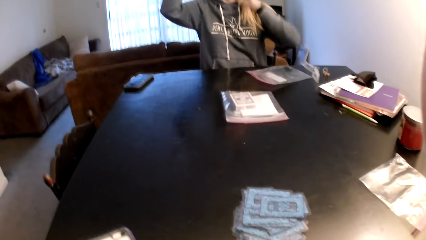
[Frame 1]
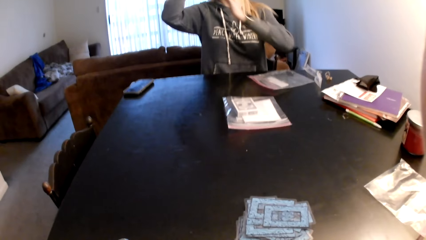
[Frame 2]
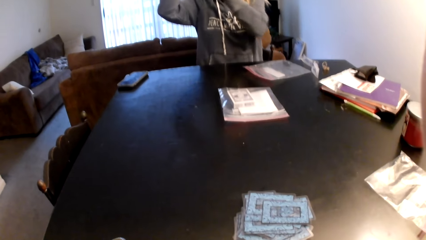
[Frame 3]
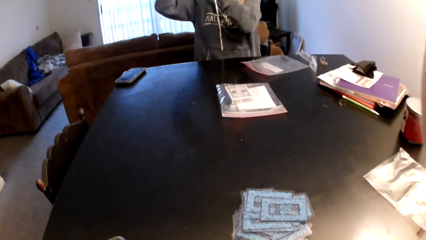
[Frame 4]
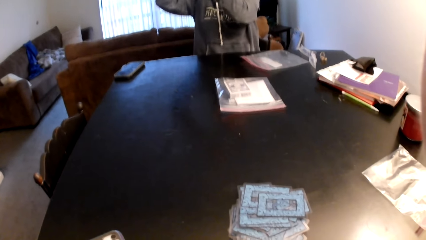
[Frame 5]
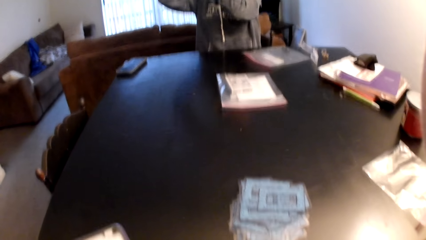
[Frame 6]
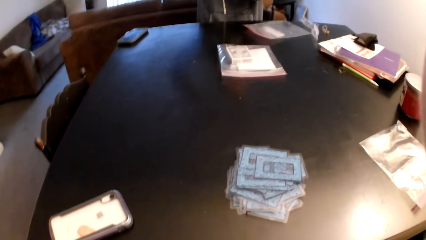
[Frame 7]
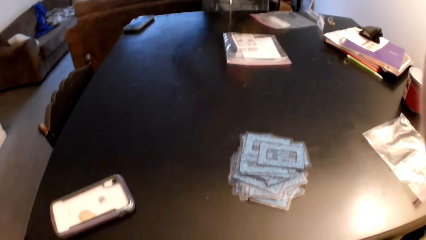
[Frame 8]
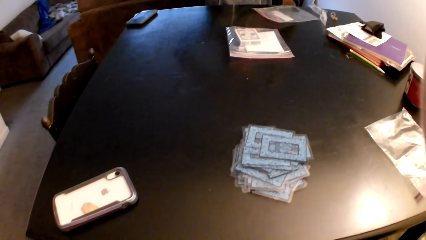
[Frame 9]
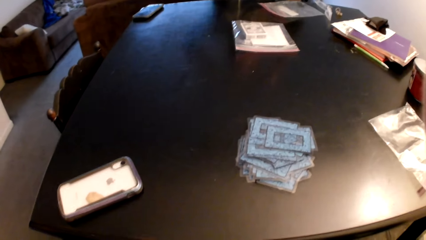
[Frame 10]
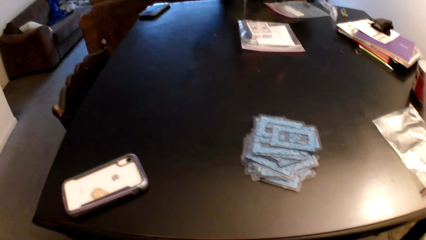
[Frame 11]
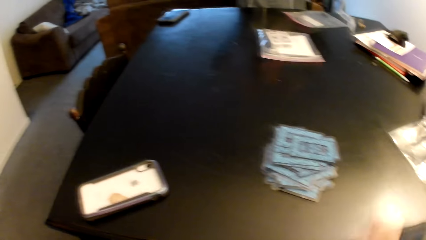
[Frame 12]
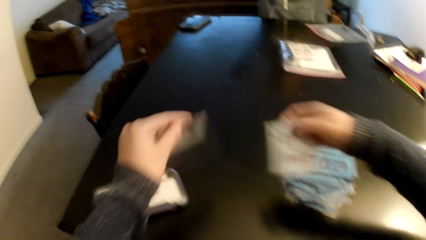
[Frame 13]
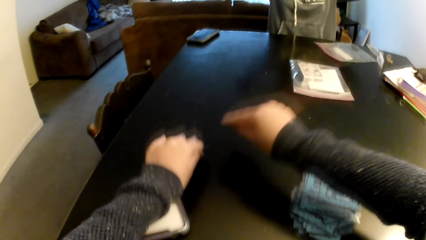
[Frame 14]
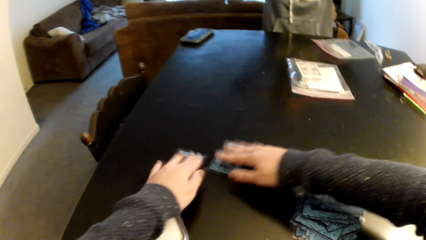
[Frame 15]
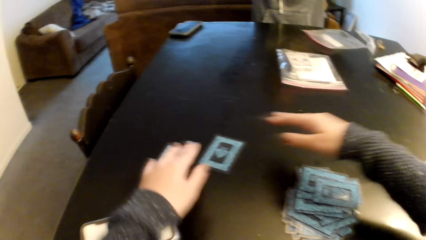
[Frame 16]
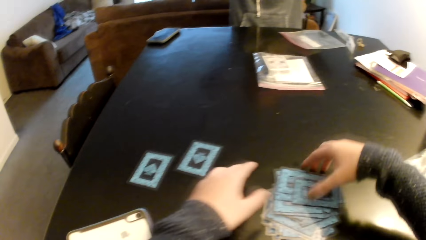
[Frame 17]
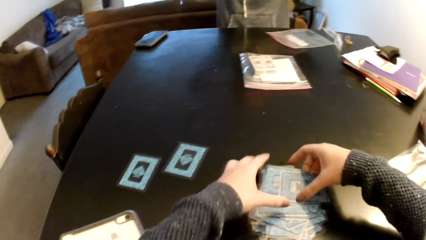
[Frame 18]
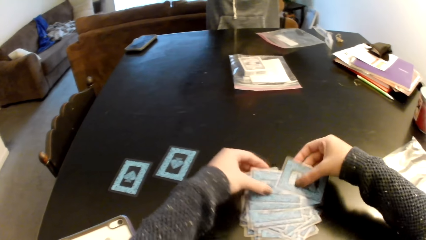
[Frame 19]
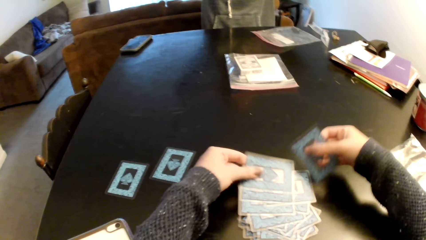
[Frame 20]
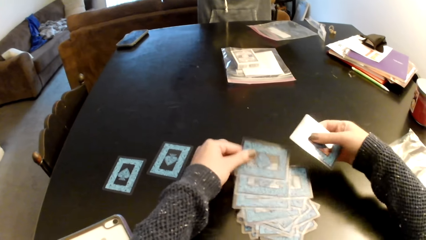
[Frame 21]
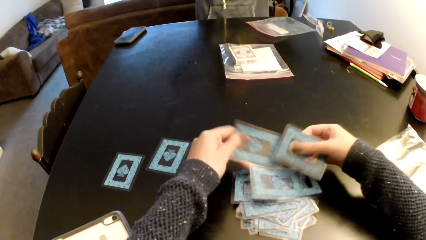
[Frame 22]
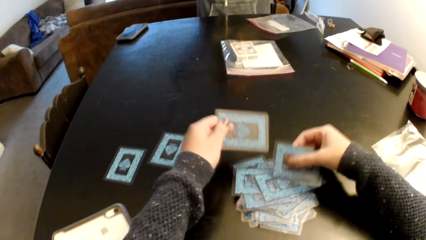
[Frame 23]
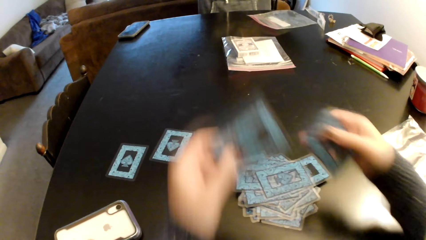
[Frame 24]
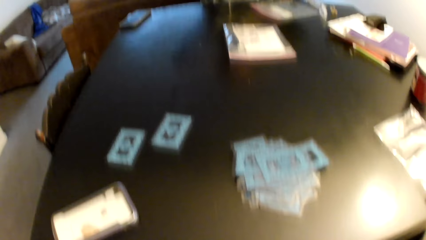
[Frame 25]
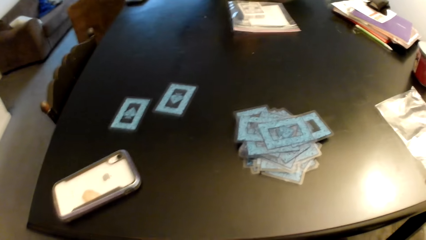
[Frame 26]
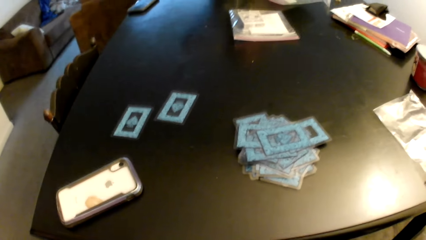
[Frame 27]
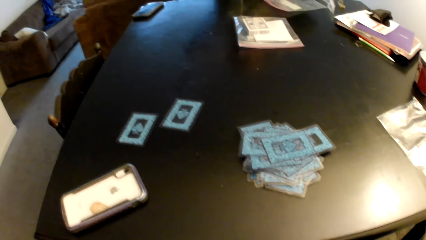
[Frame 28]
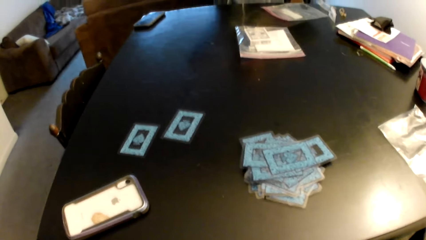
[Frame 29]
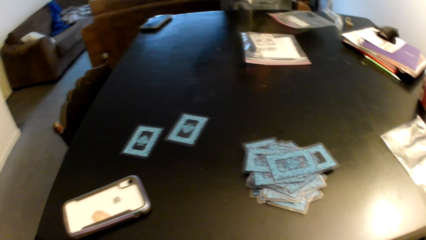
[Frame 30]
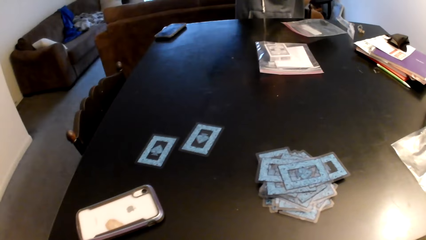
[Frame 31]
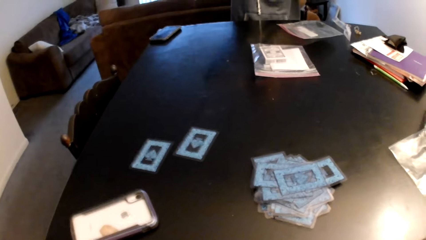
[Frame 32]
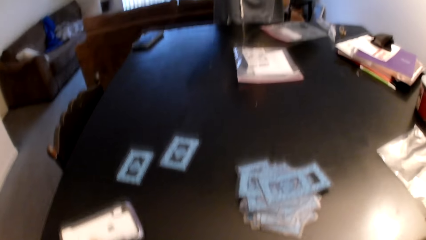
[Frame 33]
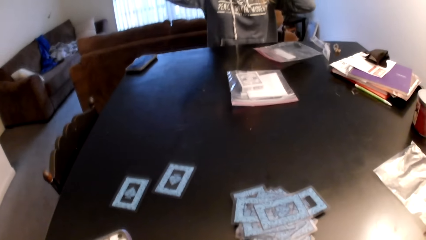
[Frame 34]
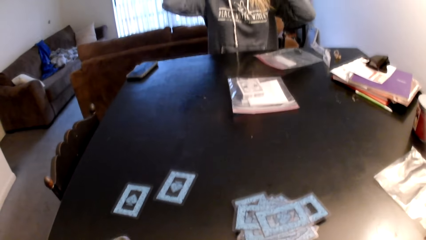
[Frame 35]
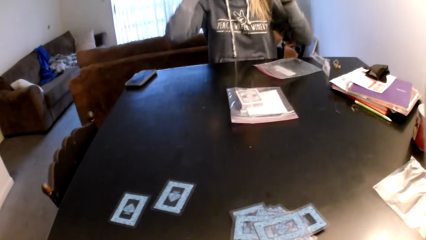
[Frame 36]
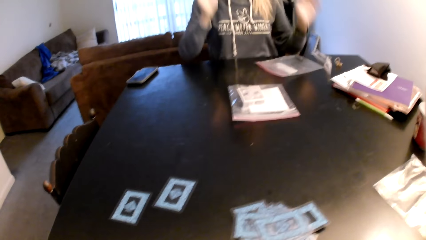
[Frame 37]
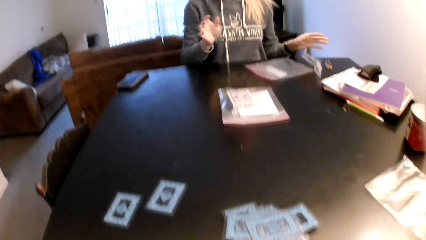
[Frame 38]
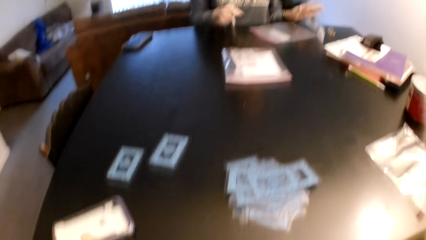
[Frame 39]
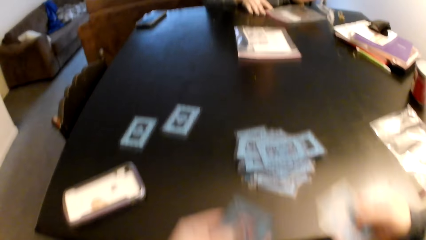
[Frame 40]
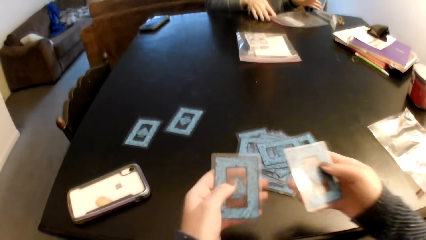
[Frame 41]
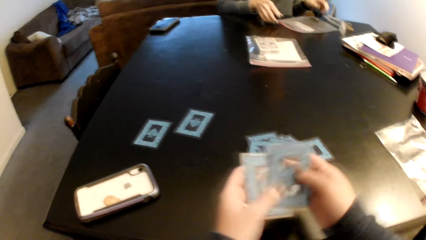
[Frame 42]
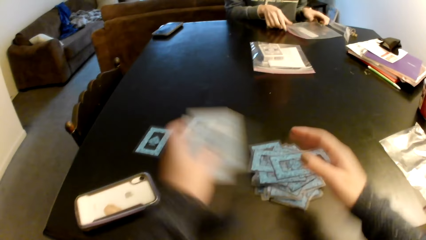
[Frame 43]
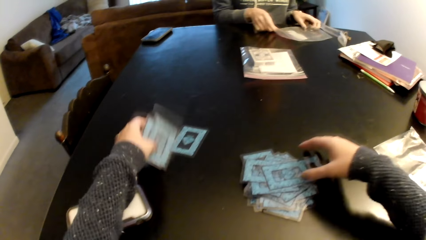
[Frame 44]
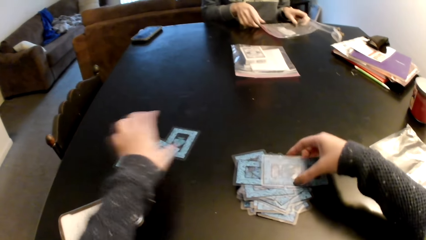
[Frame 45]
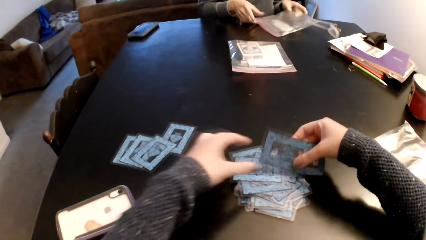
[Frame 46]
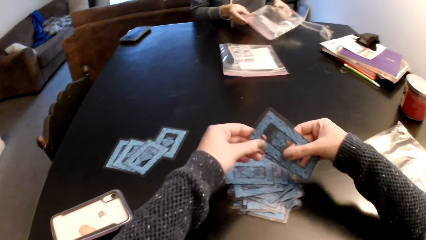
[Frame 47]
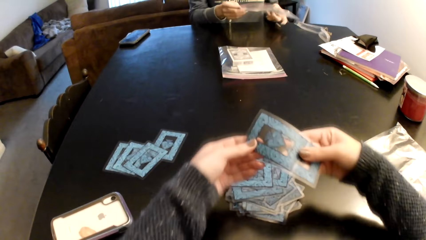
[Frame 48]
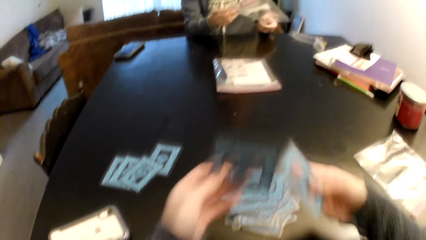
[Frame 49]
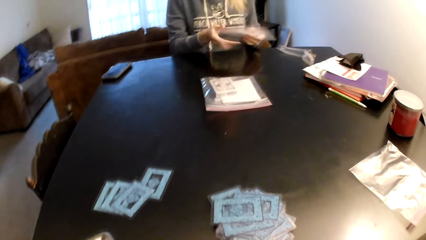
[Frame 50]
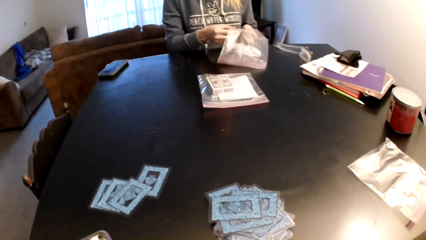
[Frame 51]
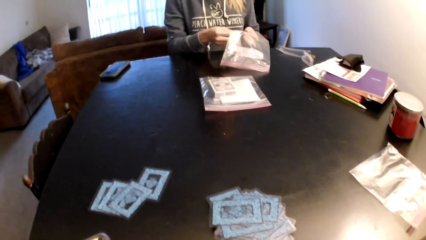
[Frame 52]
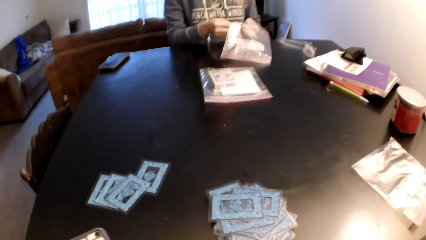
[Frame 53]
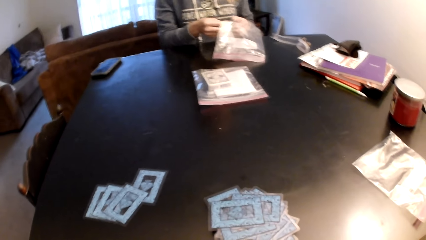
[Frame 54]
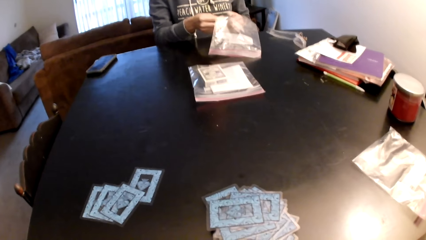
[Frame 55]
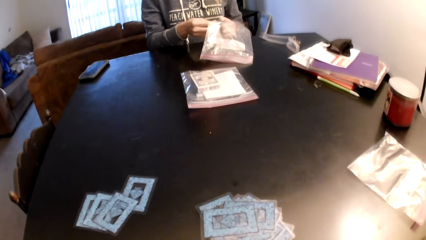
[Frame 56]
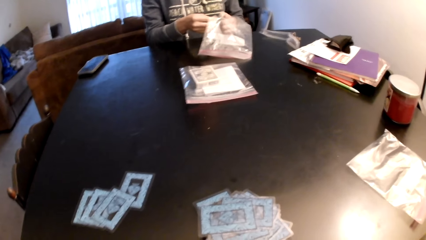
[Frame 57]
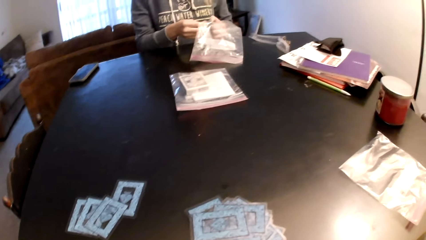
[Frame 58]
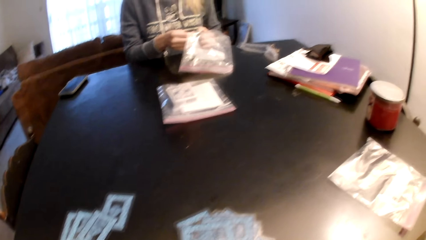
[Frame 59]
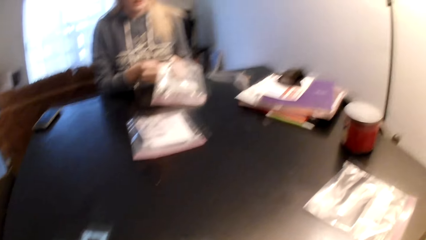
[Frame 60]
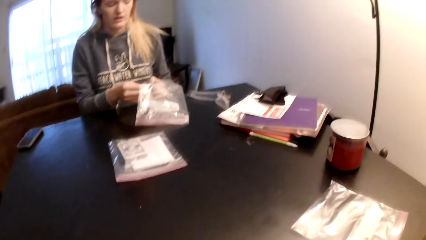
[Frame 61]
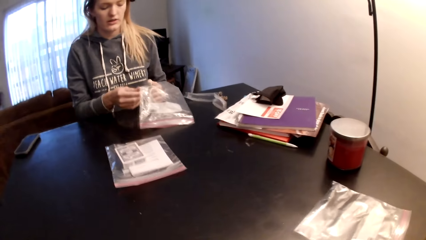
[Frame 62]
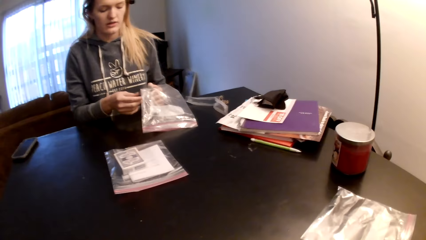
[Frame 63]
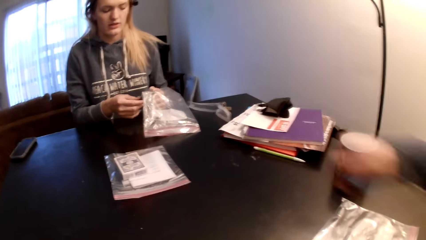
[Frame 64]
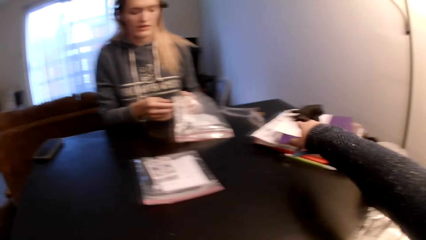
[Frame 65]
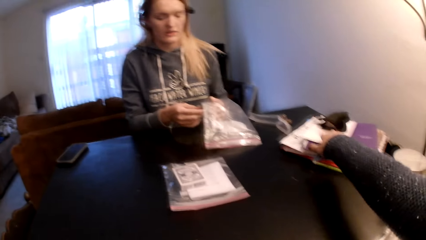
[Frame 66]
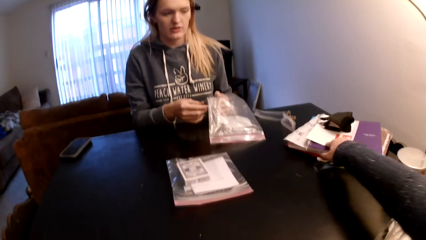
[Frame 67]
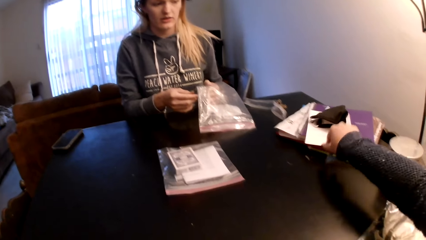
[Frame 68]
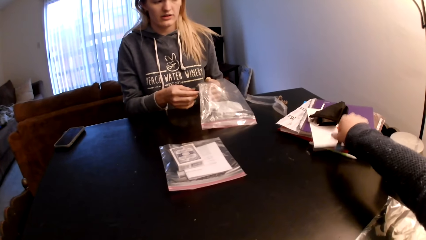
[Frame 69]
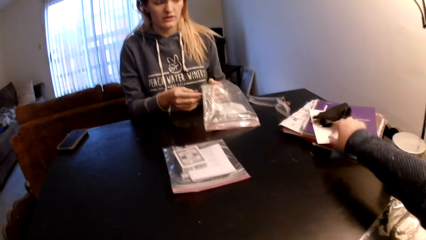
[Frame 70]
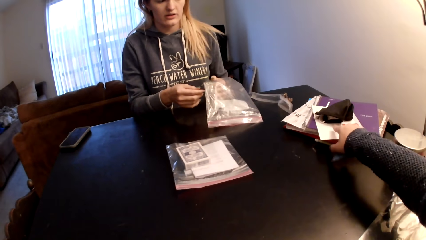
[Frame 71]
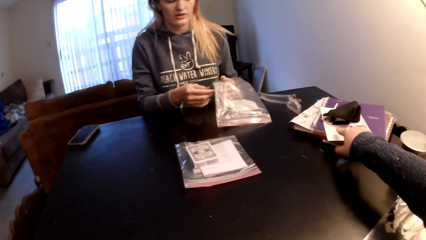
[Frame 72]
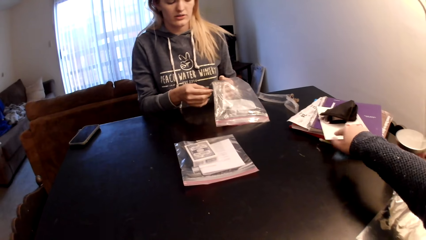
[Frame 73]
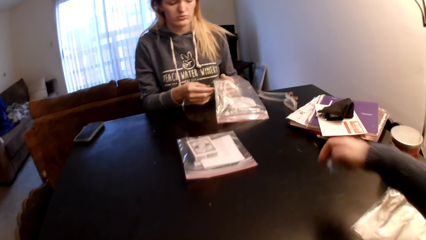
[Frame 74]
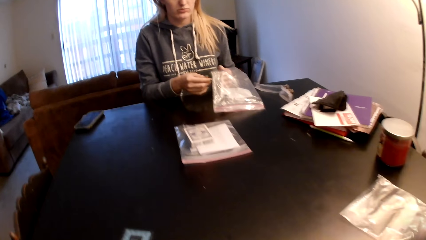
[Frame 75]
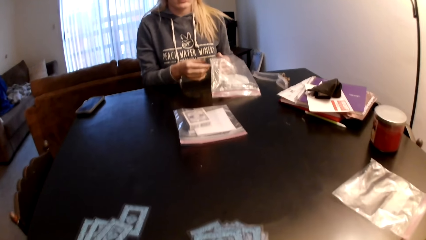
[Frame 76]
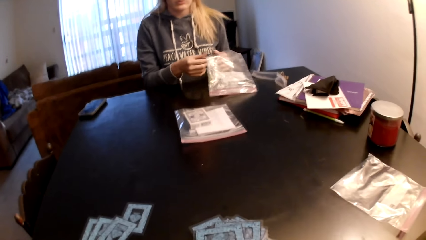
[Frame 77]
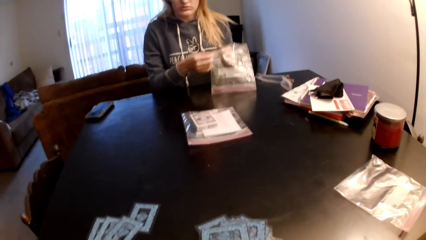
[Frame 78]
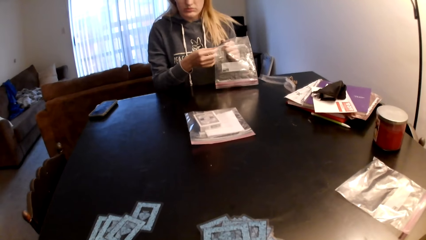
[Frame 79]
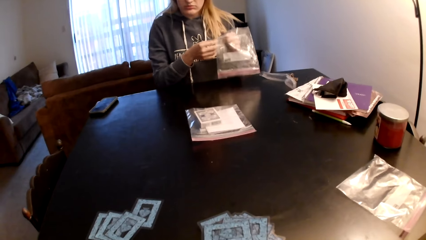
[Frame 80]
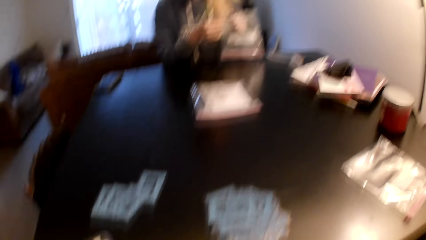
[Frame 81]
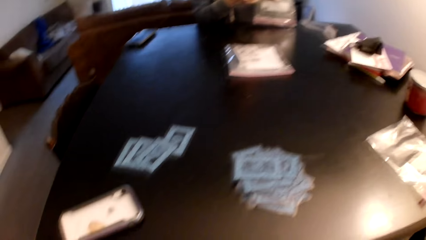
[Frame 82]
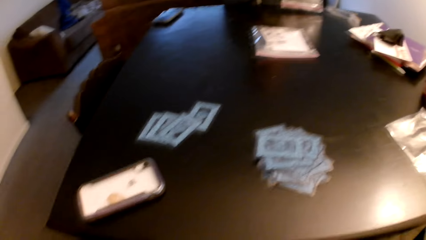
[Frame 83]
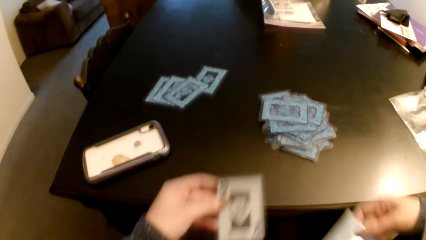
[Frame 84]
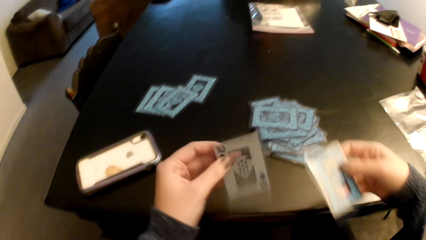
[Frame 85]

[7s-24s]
A woman holds her hair. The camera wearer picks up cards from a table. He puts down the cards on the table. He picks up the cards from the table with both hands. He looks around a room. The woman holds a plastic paper. The camera wearer switches the card to the other hand. He puts the cards on the table. He picks up the cards from the table with both hands. The woman picks up the plastic paper from the table. The camera wearer separates the cards. The woman holds the plastic paper with both hands. The camera wearer looks around the room. He points at a piece of paper on the table. He holds the paper. He pulls his hand off the paper. The woman lifts the plastic paper off the table.
